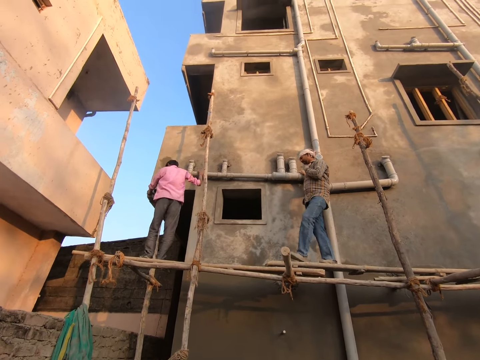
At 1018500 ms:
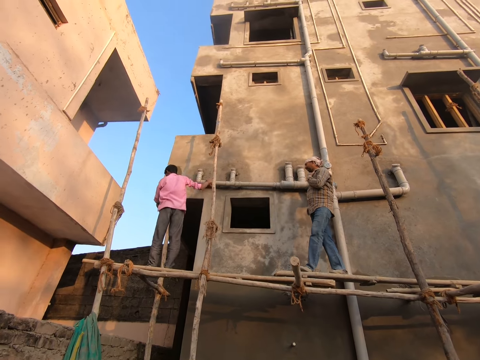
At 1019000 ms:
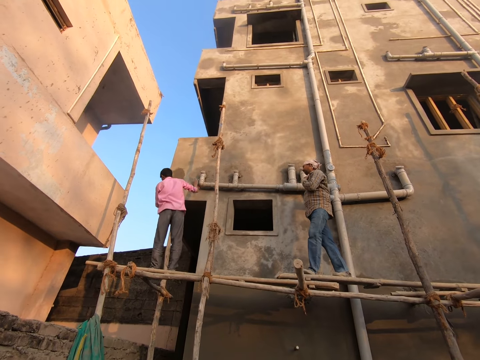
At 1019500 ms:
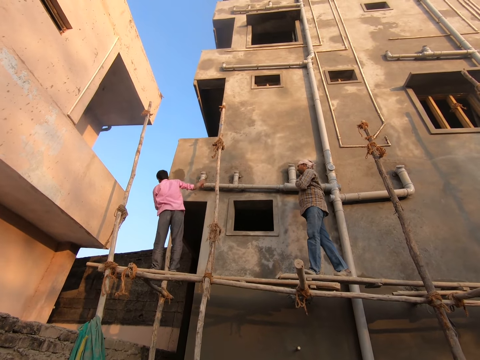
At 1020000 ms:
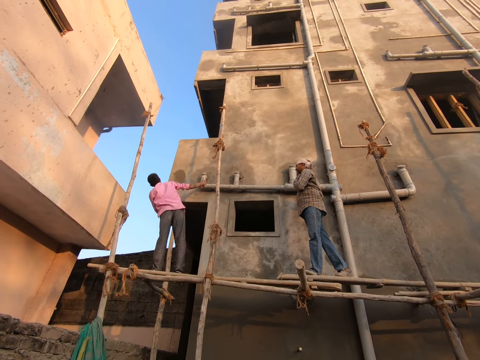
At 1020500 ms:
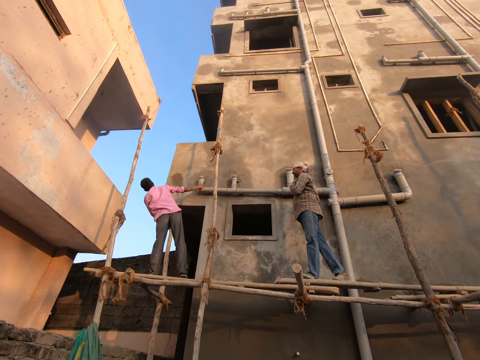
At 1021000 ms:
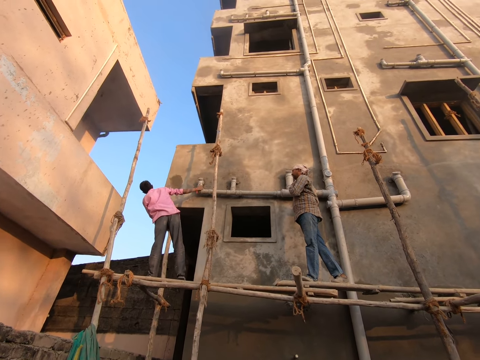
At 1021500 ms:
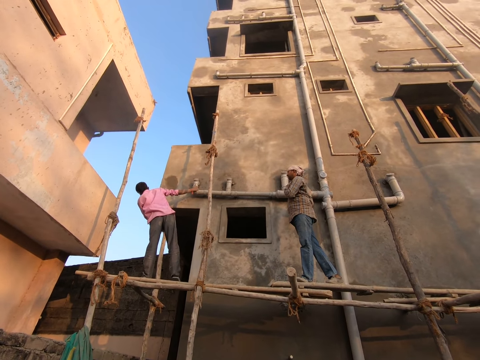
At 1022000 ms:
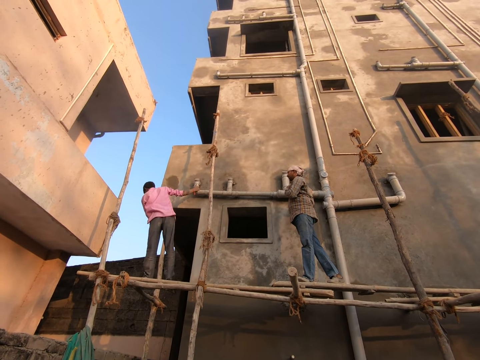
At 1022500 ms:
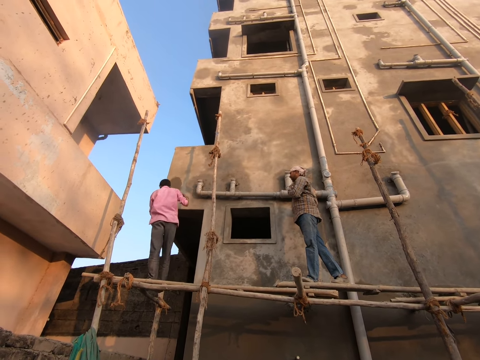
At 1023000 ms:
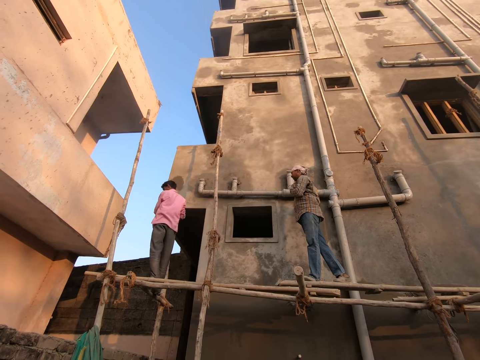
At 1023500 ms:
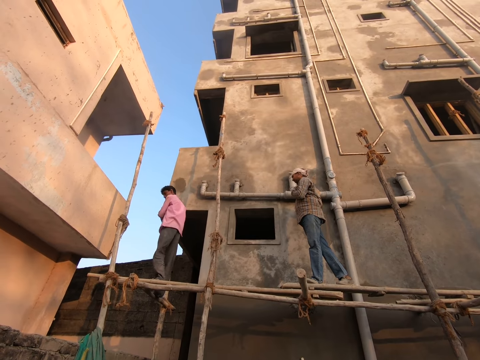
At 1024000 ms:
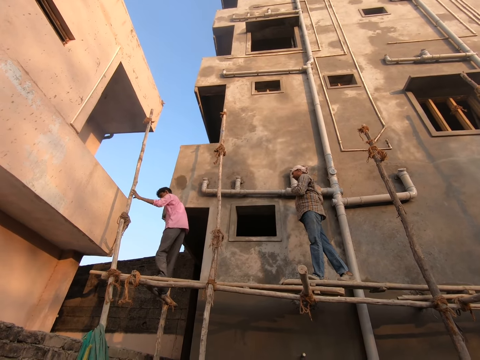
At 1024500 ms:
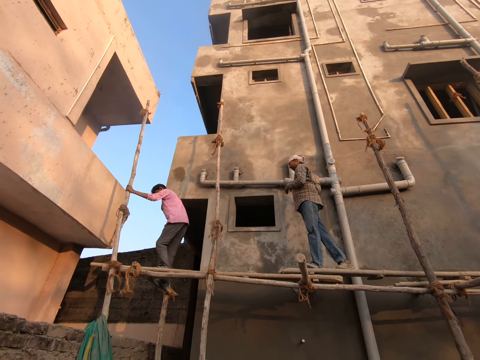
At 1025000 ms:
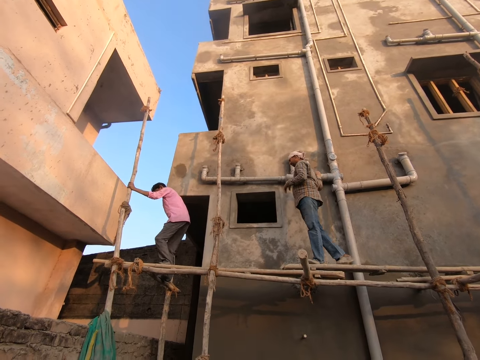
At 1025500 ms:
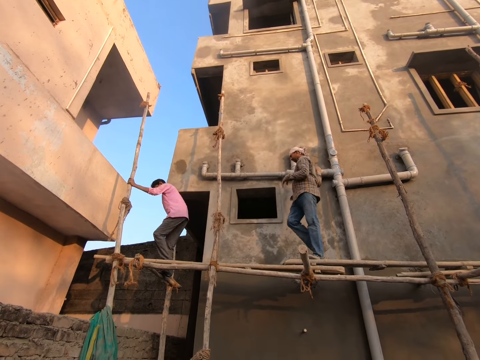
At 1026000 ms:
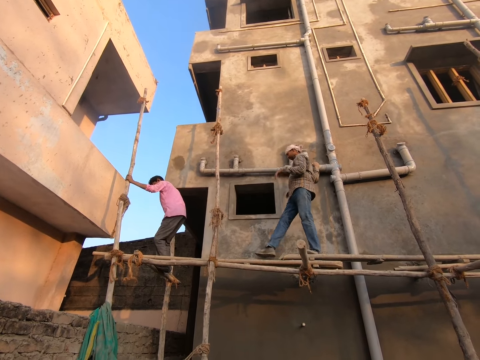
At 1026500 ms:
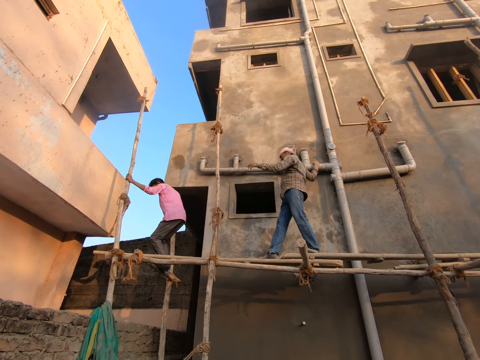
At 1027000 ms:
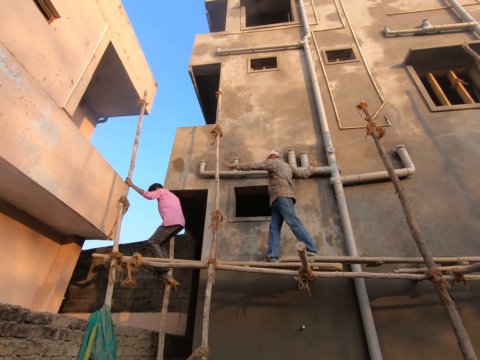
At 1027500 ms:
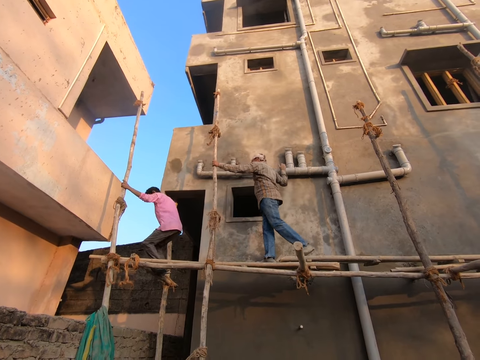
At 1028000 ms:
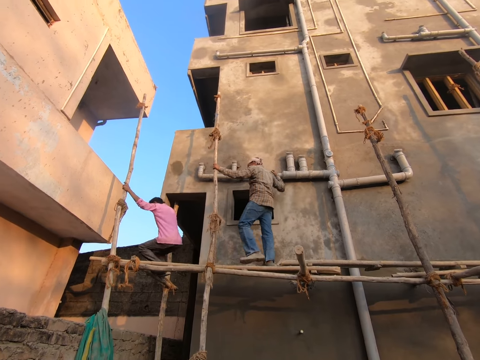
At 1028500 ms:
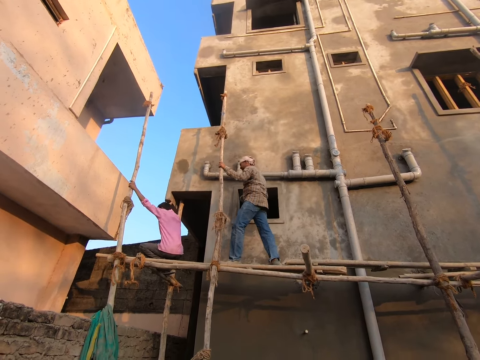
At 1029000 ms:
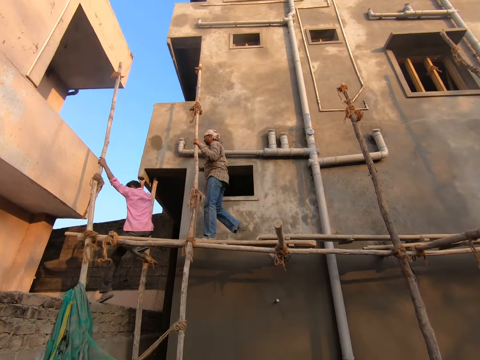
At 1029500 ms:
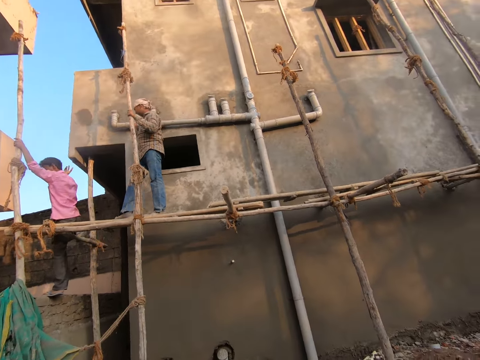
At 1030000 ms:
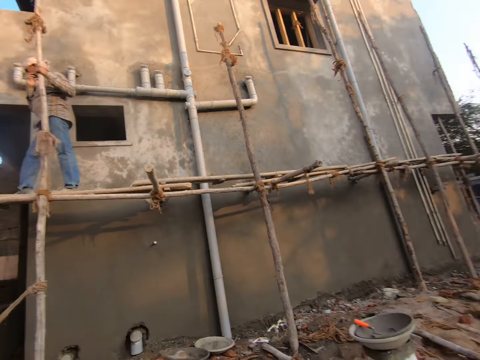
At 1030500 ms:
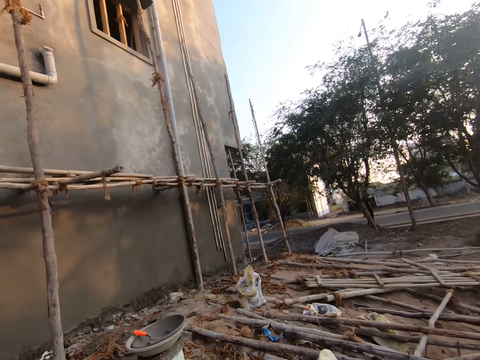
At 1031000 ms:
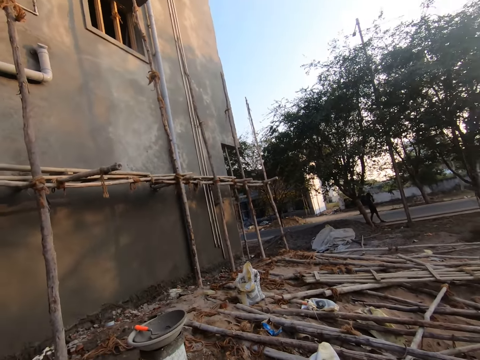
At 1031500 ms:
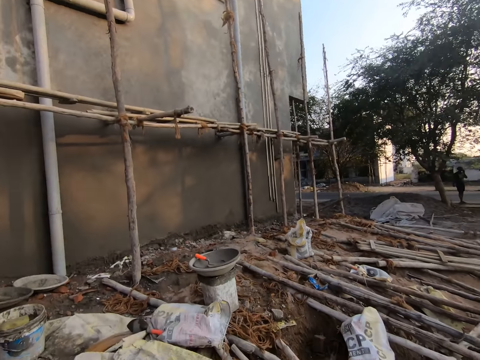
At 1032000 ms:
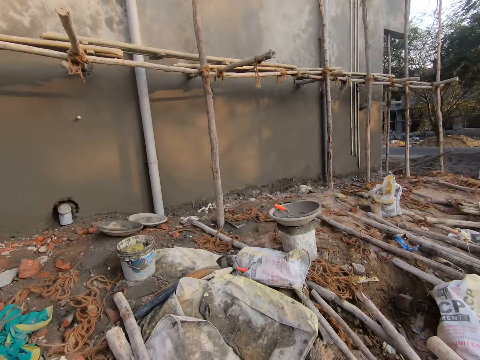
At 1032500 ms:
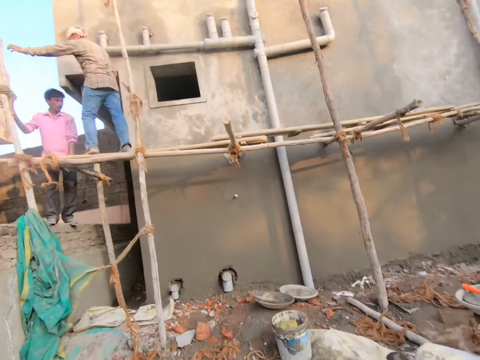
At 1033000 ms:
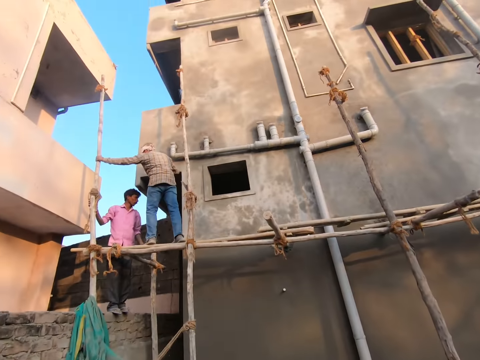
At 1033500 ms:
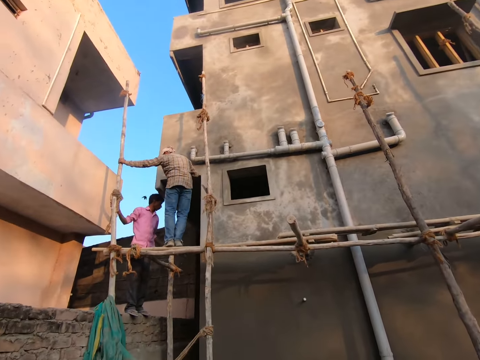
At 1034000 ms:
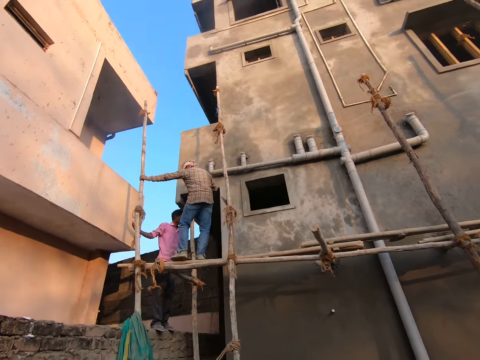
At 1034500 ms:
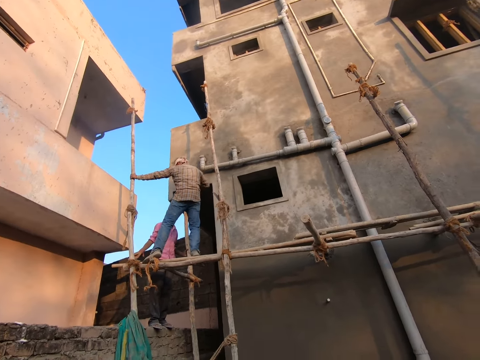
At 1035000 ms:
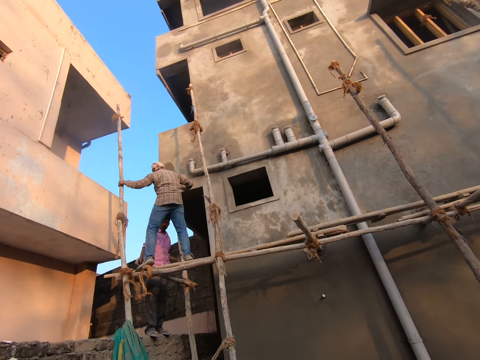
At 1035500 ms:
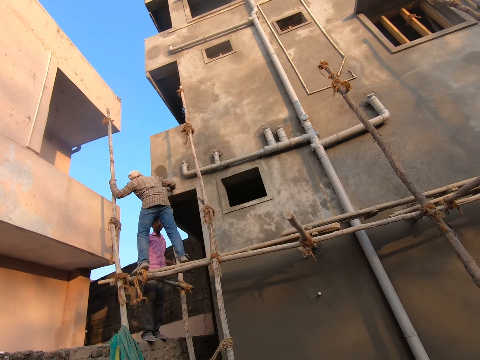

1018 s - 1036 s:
A male walks along the construction poles. Another male walks along the construction poles. The first male looks around the area. The first male walks down the scaffold. He holds the construction pole. The other male walks along the construction poles. The first male steps on the wall. The camera wearer looks around the area. The first male converses with the other male.

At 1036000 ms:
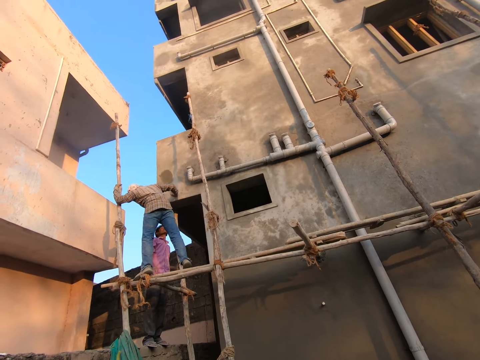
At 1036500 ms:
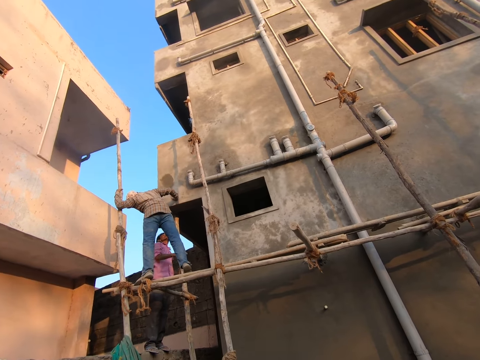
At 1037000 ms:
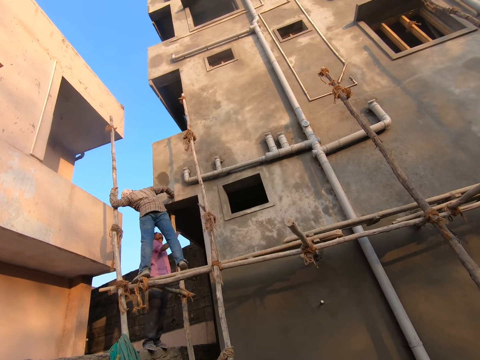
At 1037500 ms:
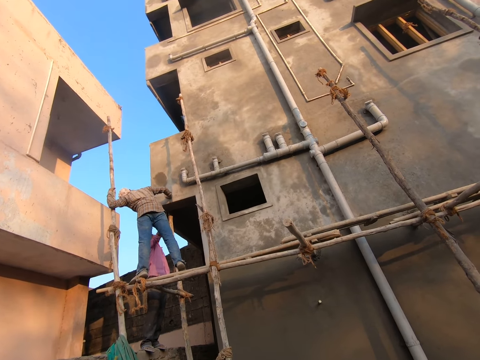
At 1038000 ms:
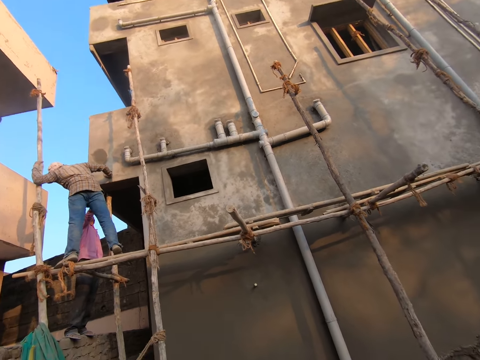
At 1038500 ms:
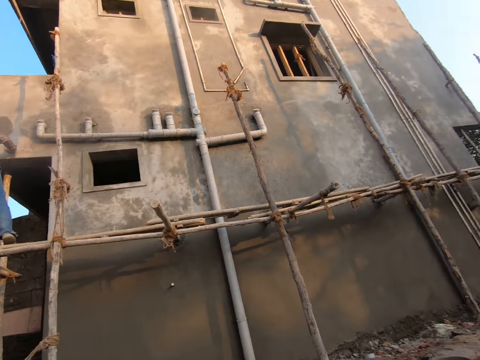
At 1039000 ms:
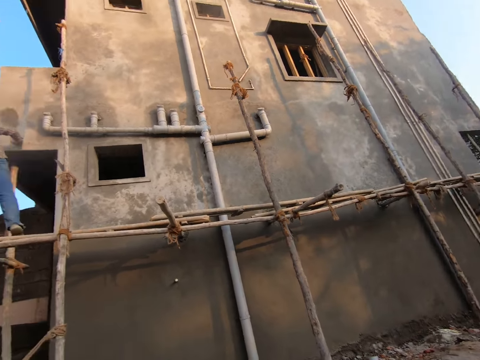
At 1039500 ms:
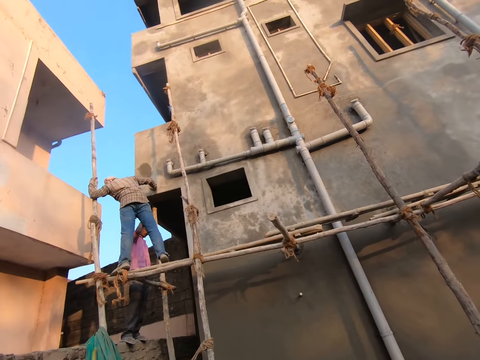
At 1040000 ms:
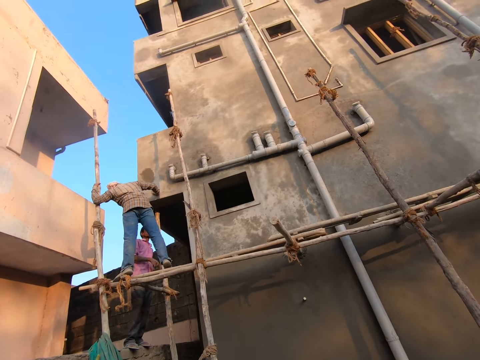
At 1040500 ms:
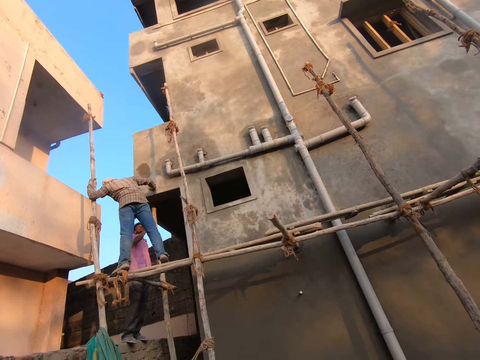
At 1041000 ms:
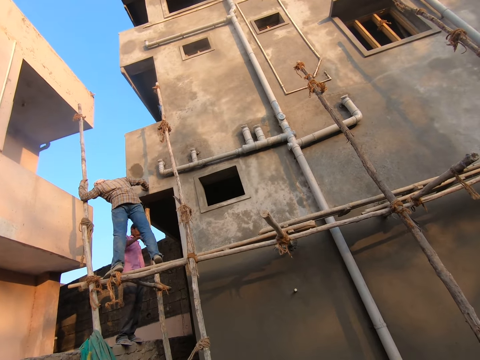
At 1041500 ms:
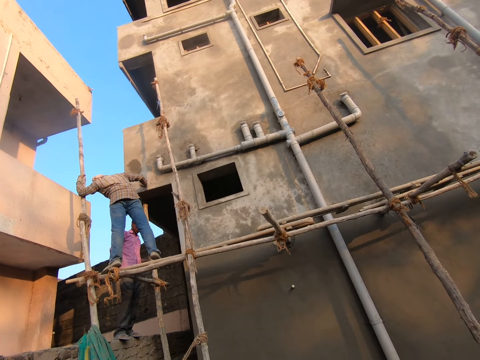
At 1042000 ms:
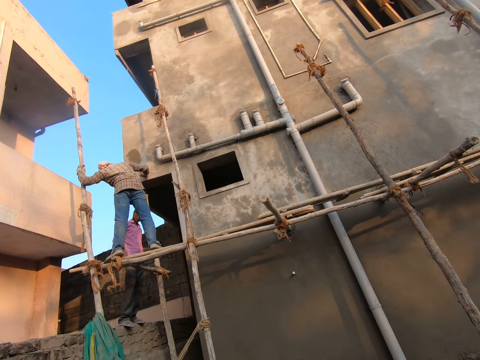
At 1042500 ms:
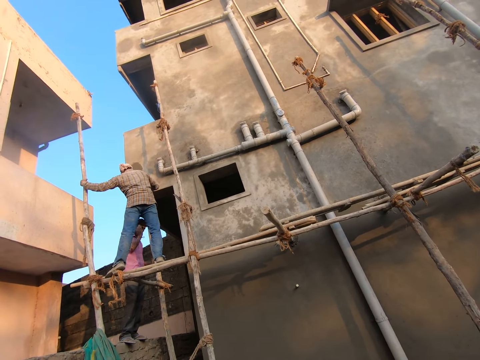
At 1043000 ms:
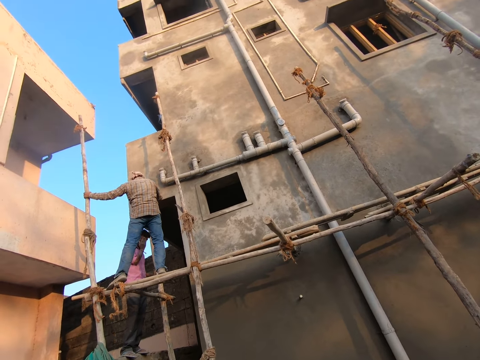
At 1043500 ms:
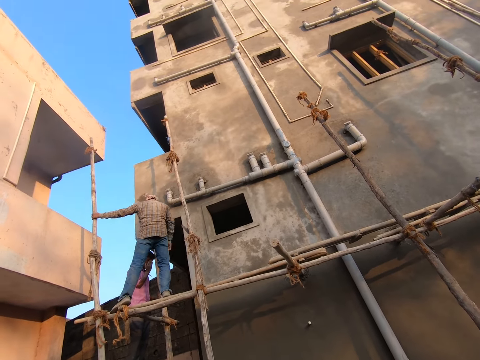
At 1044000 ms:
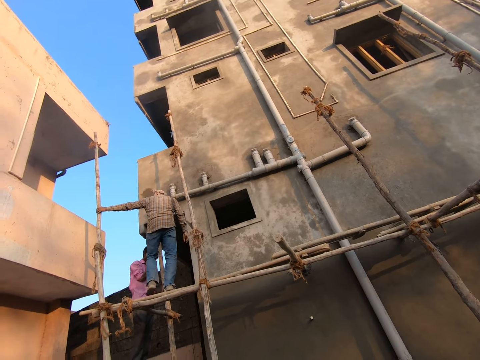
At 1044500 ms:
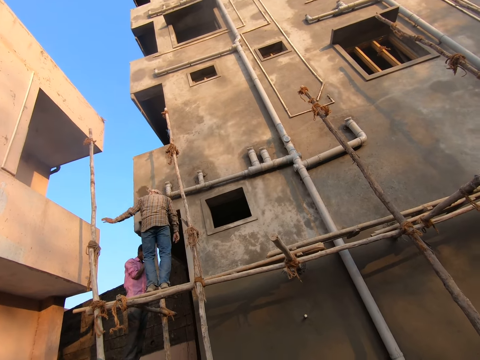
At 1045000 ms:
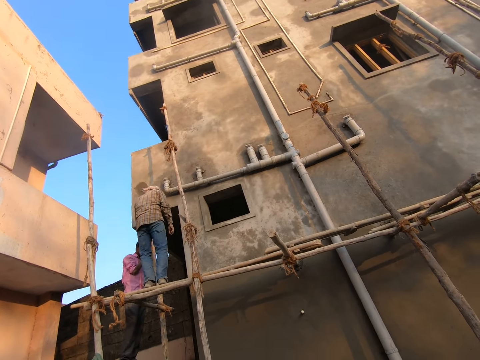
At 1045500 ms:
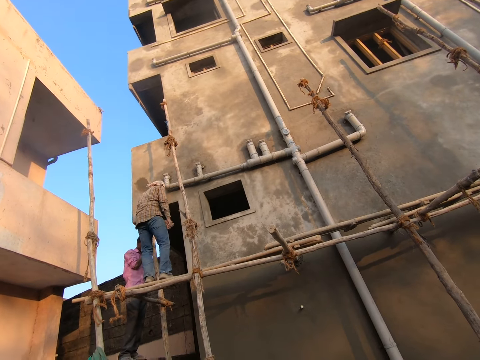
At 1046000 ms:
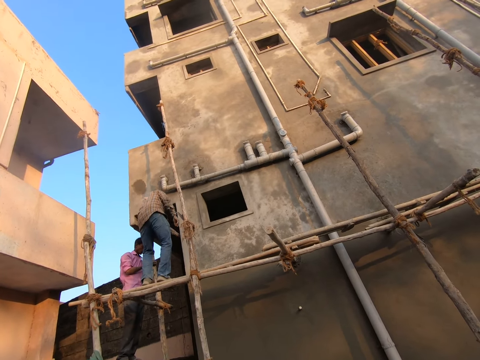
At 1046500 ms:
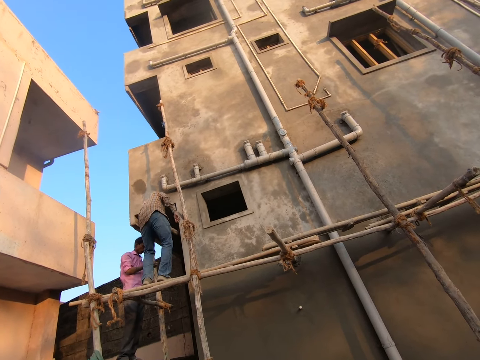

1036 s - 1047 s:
A male looks around the area. Another male points at something. The camera wearer looks around the area. The other male points at something. The other male converses with the first male.
